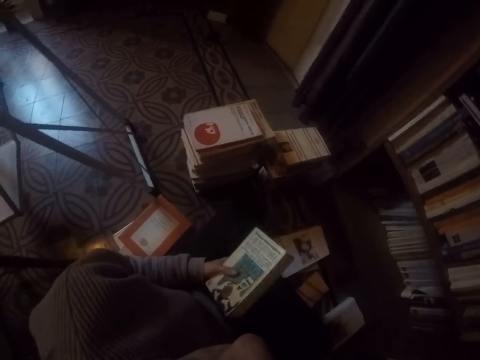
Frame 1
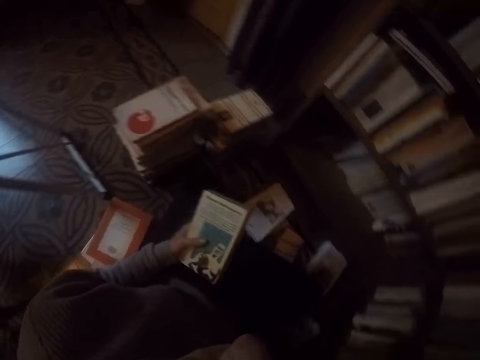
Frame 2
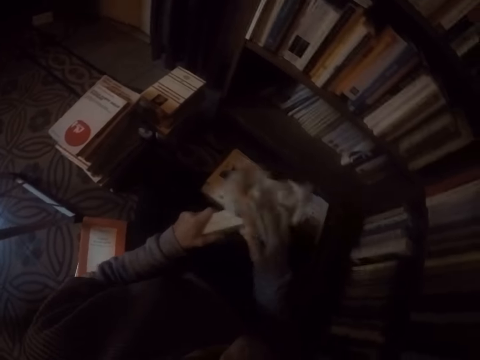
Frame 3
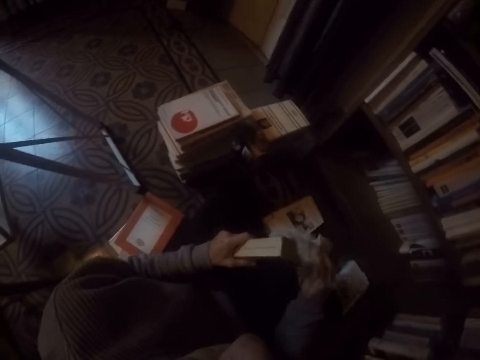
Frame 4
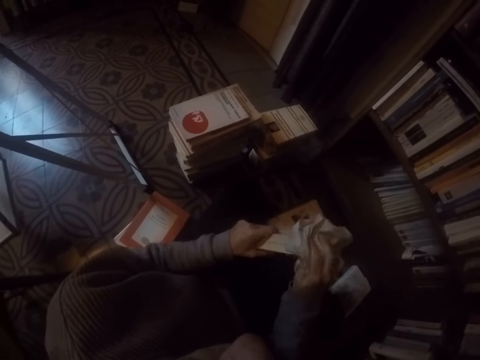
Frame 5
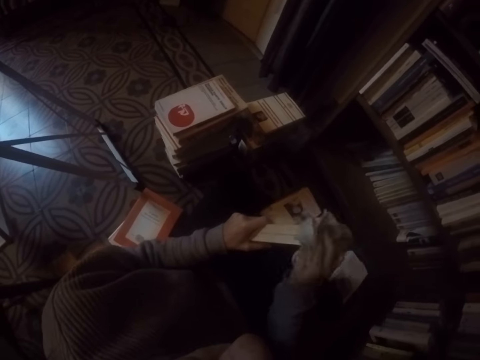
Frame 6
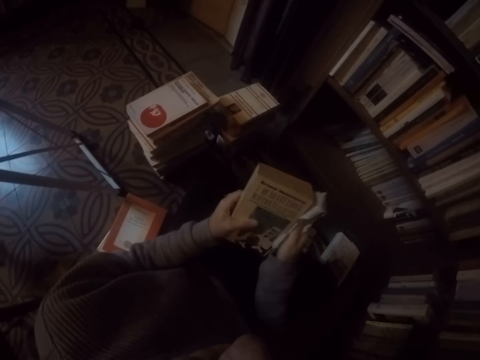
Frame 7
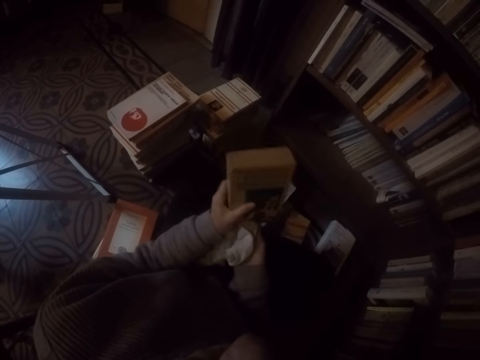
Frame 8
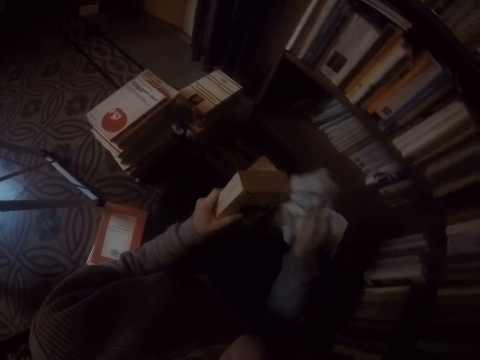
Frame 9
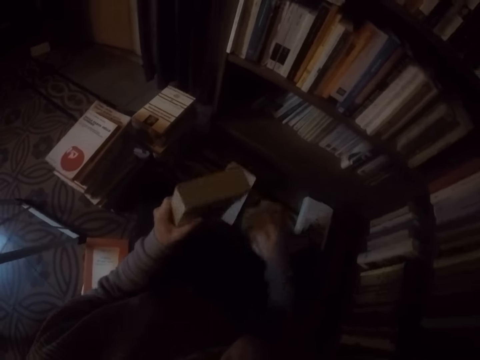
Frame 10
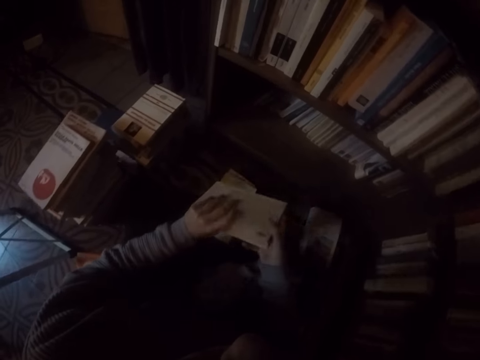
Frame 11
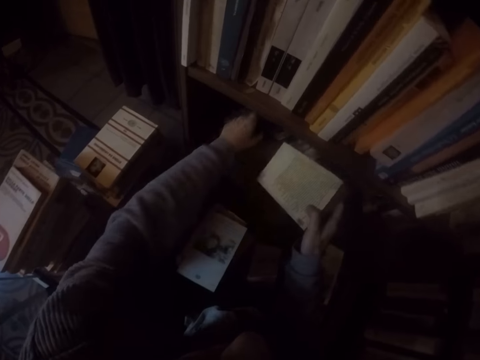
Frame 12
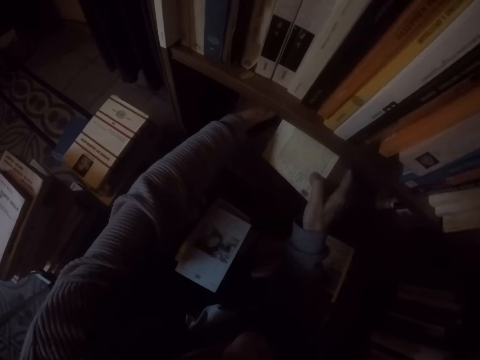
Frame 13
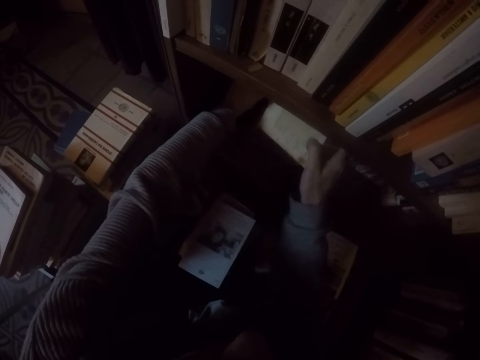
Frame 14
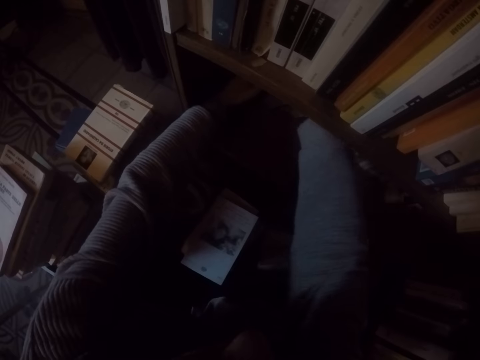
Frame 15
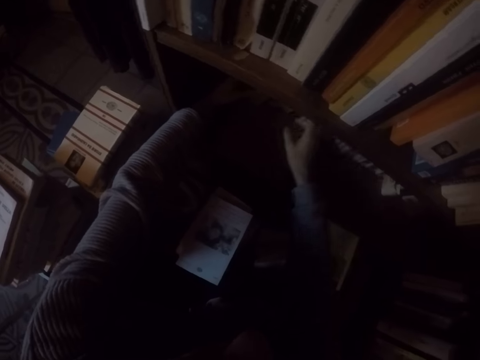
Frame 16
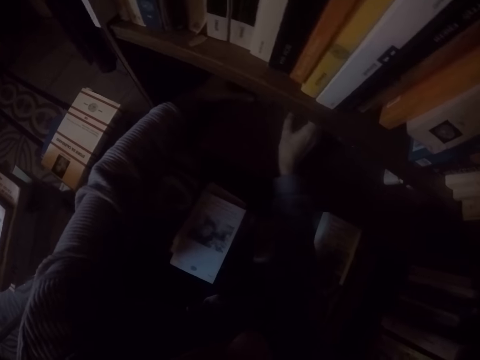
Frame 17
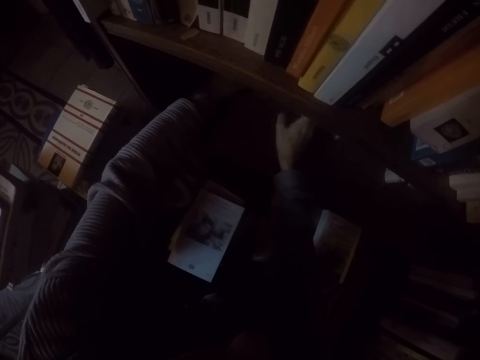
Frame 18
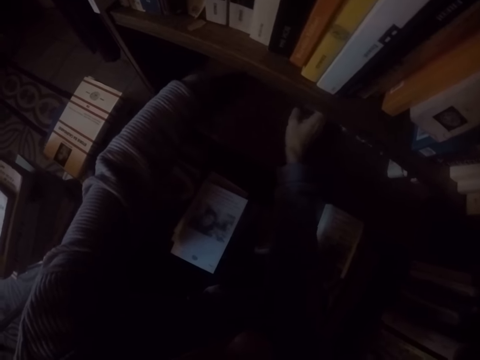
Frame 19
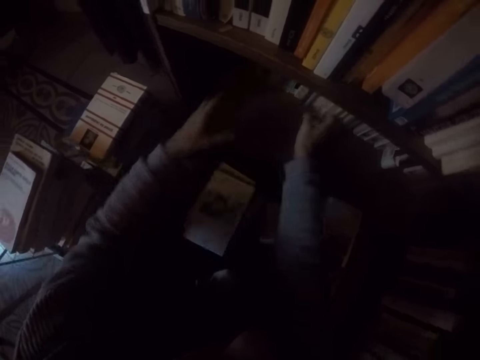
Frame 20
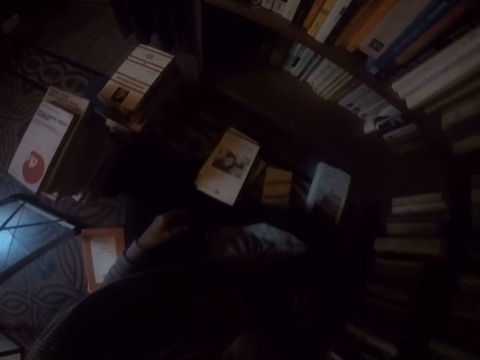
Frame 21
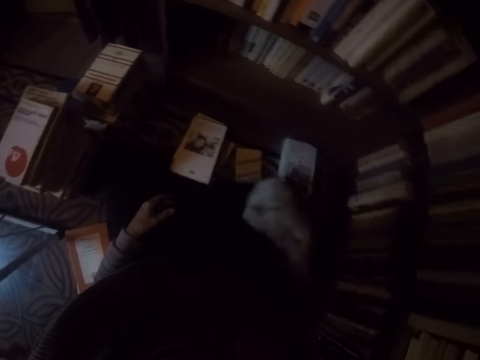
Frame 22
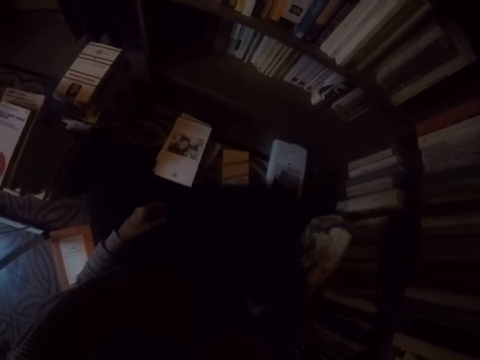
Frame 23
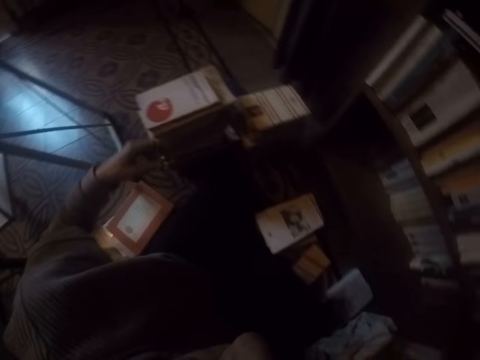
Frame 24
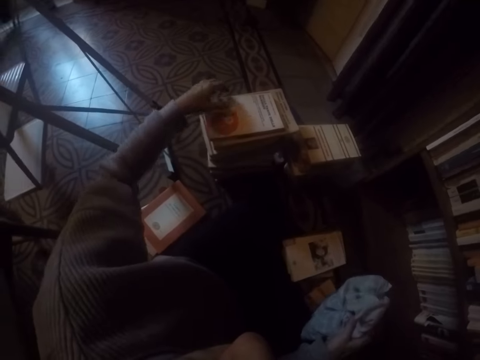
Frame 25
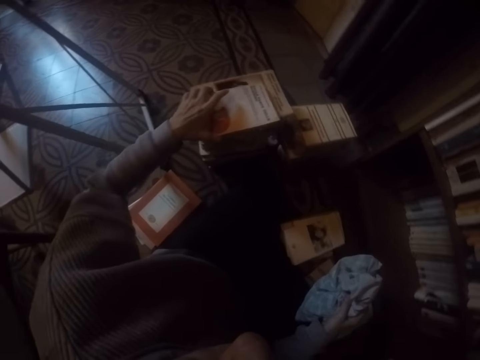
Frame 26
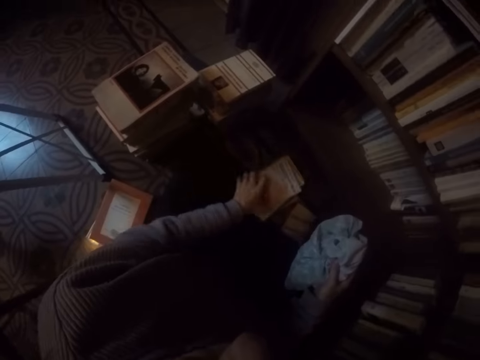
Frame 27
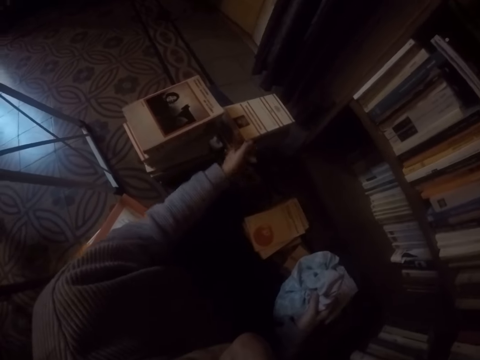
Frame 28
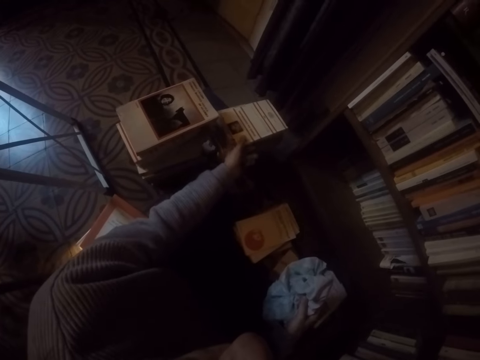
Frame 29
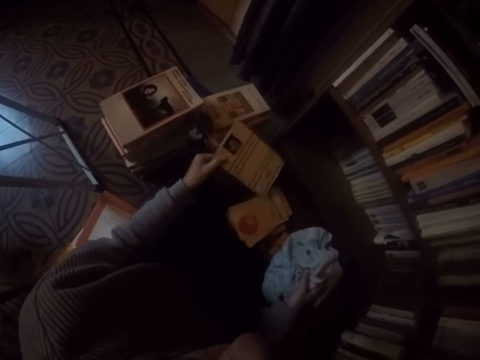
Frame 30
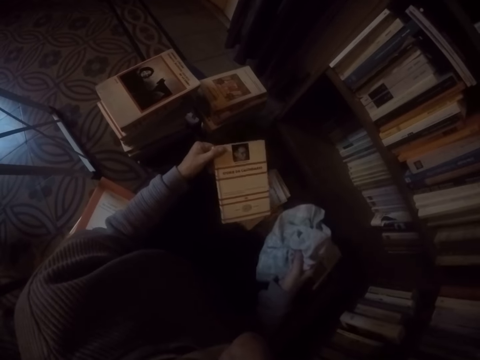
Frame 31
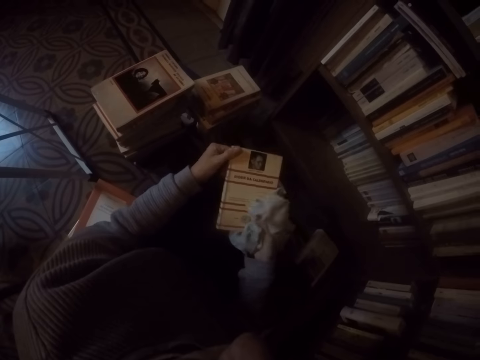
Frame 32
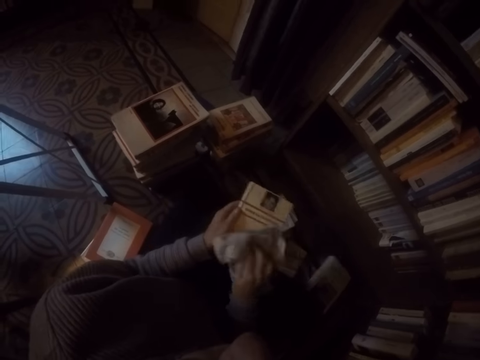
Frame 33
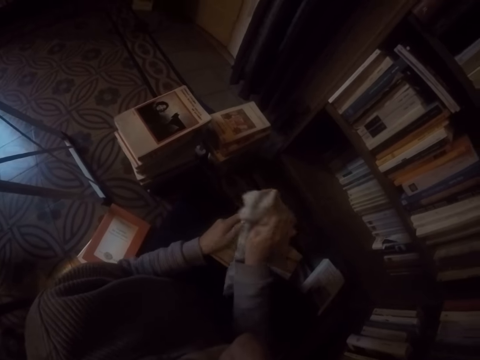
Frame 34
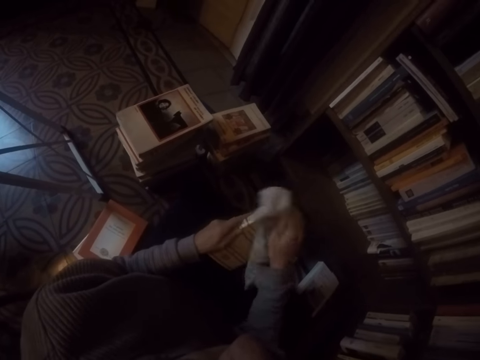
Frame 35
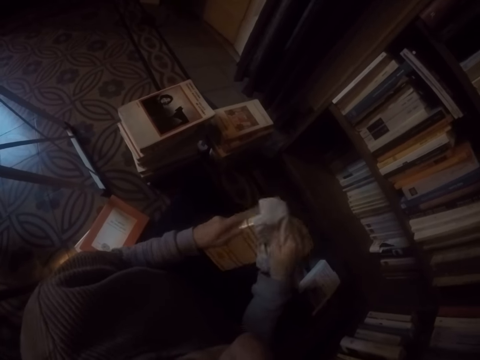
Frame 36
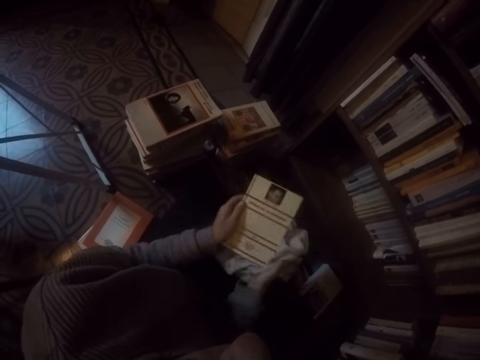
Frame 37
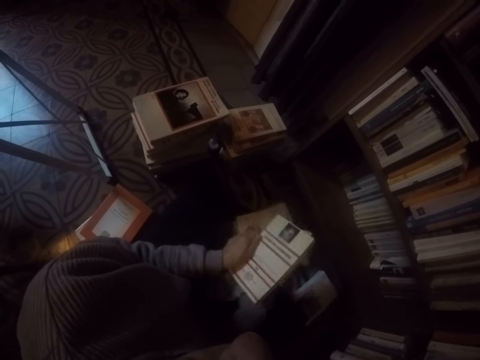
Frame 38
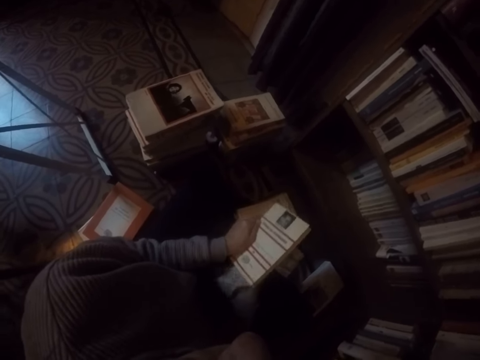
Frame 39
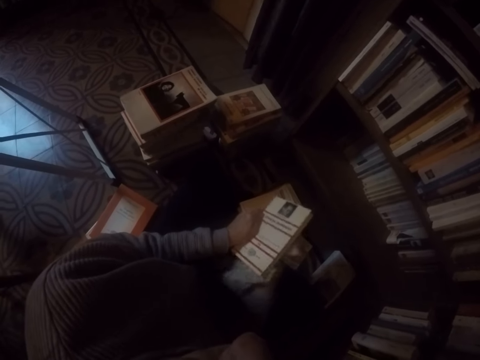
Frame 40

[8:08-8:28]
The camera wearer wipes the book in her left hand with the rag in her right hand. She drops the rag in her right hand on the ground. She passes the book in her left hand to her right hand. She adjusts some books in the shelf with her left hand. She places the book in her right hand into the shelf. She picks up the rag on the ground with her left hand. She moves a book on the ground to another part on the ground with her left hand. She picks a book on the ground with her left hand. She wipes the book in her left hand with the rag in her right hand.

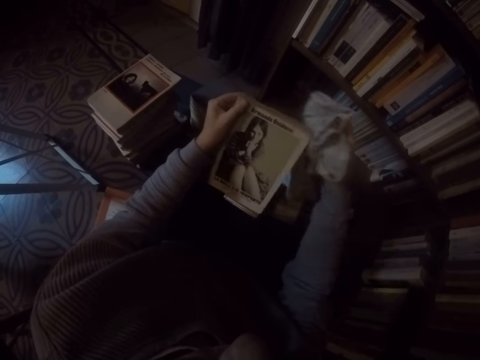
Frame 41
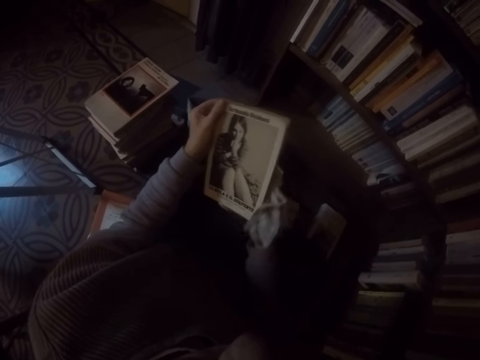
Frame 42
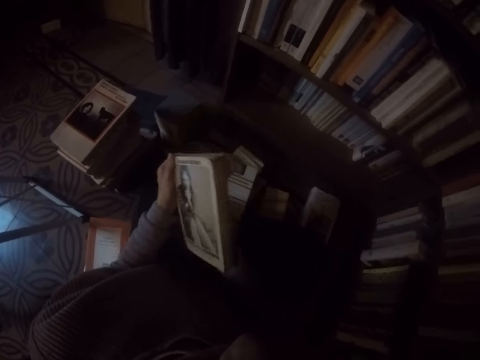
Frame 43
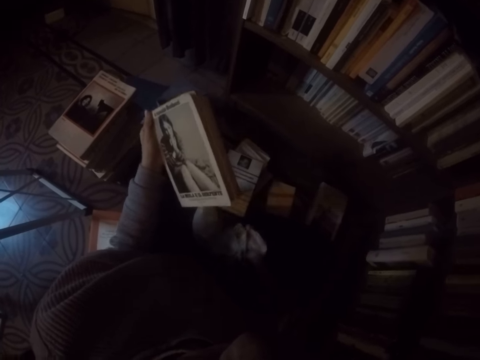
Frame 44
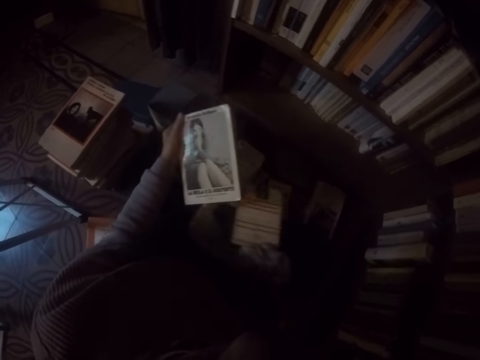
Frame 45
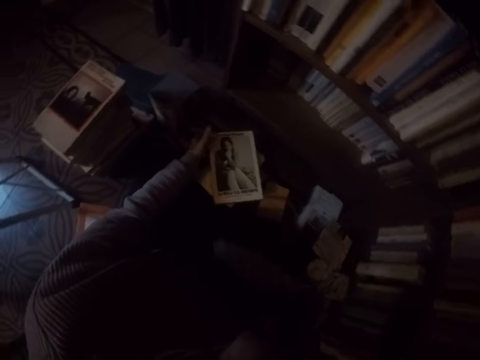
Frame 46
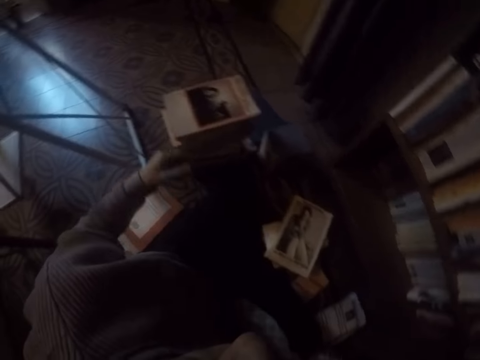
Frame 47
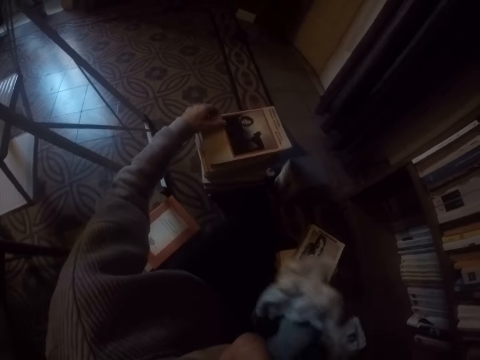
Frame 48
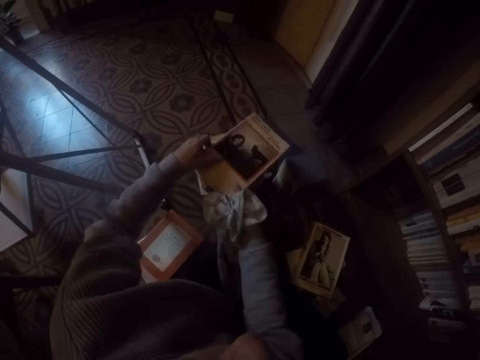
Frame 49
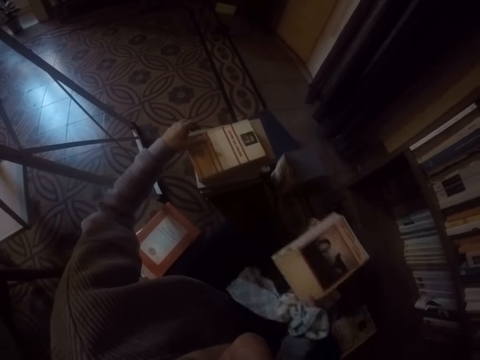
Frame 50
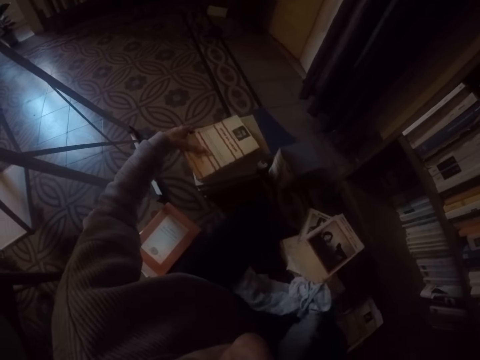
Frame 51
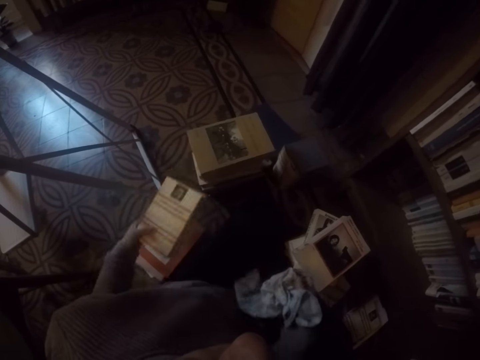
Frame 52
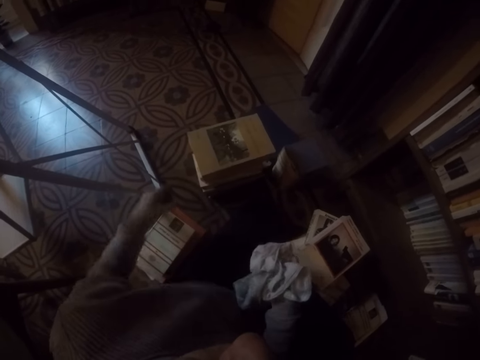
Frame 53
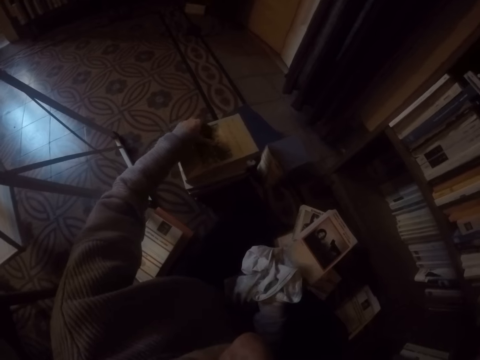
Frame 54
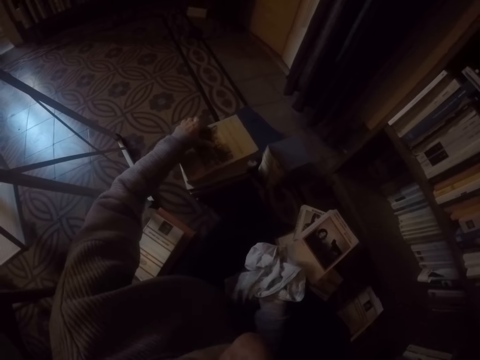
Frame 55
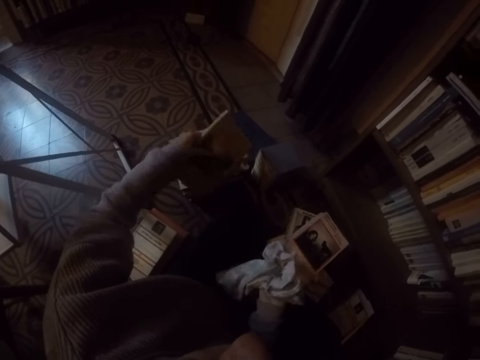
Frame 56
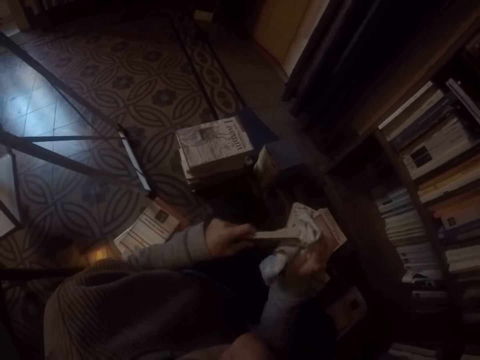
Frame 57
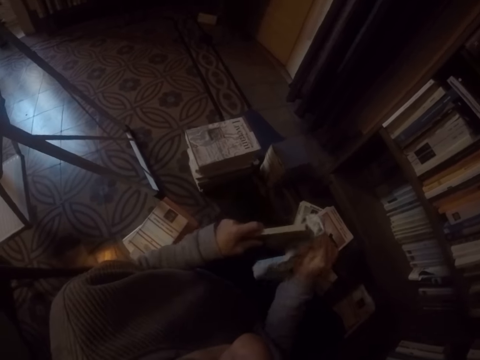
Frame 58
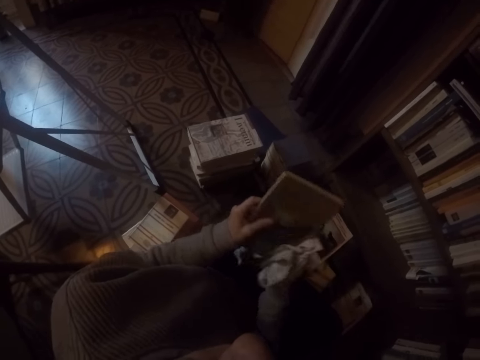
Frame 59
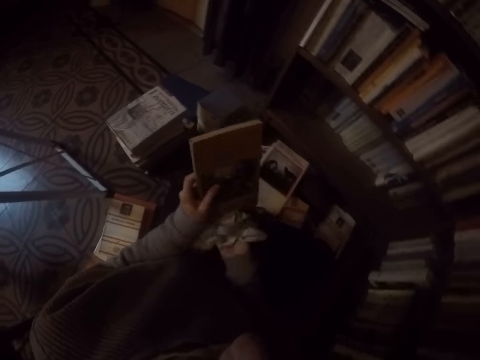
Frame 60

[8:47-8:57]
The camera wearer moves a book on the ground to another part on the ground with her right hand. She drops the book in her left hand on the ground. She passes a book in her left hand to her right hand. She picks a book on the ground with her left hand and drops the book in her right hand on the ground. She drops the book in her left hand on the ground. She picks a book on the ground with her left hand. She wipes the book in her left hand with the rag in her right hand.
